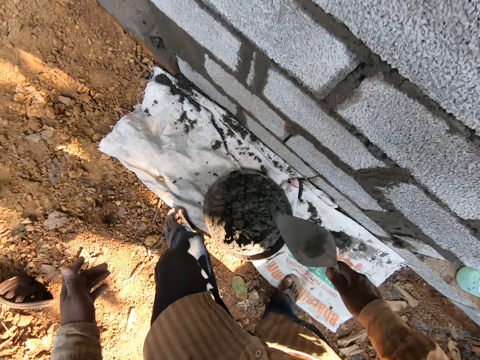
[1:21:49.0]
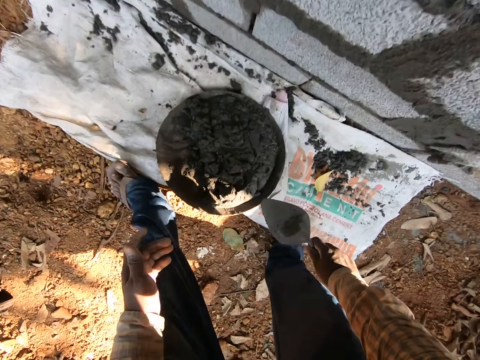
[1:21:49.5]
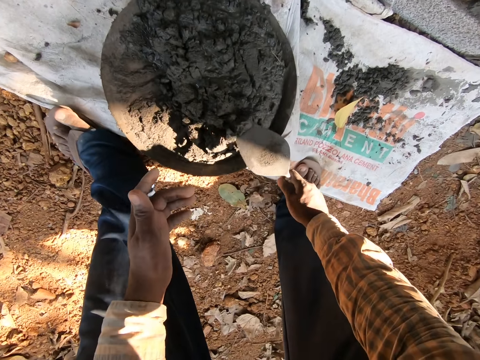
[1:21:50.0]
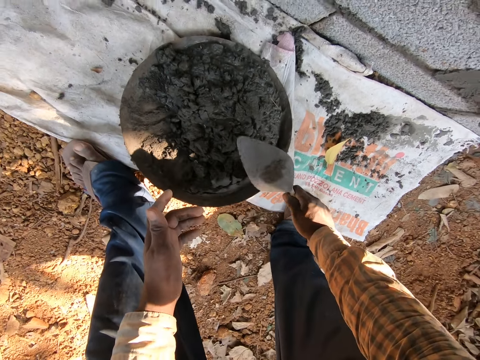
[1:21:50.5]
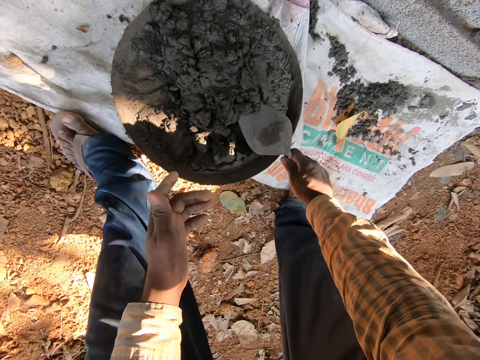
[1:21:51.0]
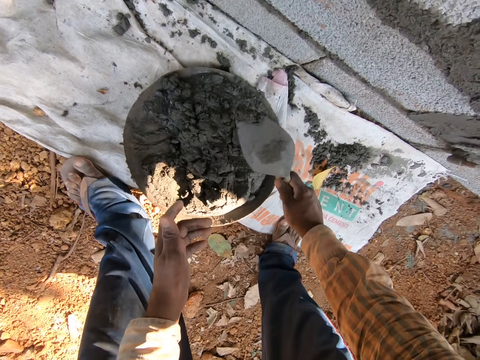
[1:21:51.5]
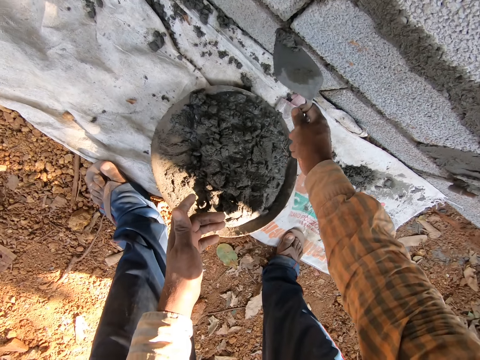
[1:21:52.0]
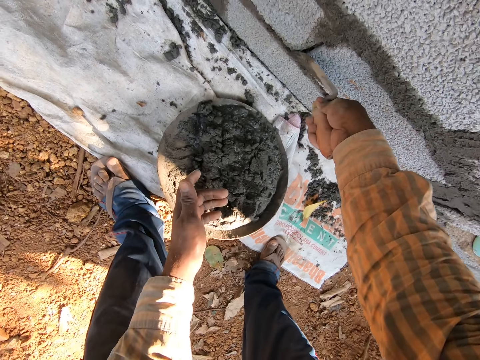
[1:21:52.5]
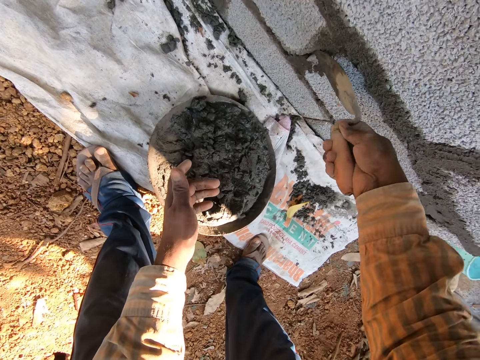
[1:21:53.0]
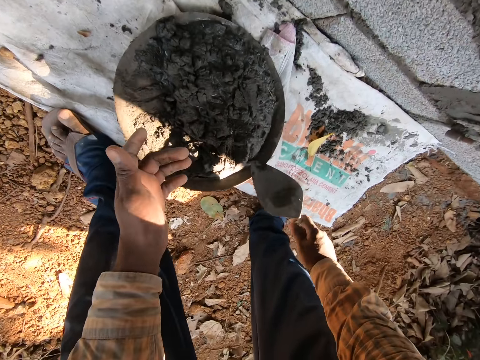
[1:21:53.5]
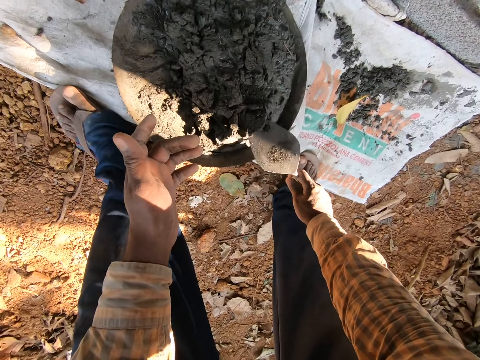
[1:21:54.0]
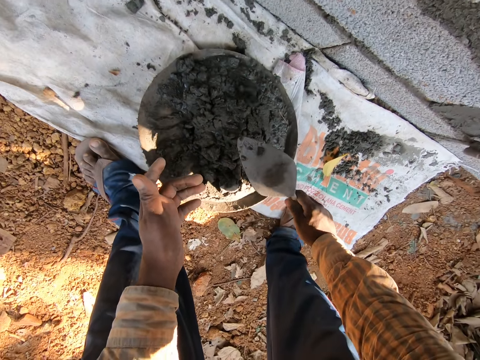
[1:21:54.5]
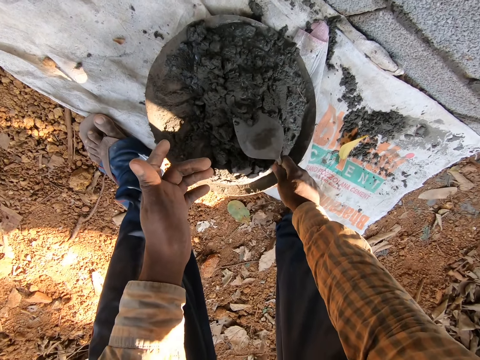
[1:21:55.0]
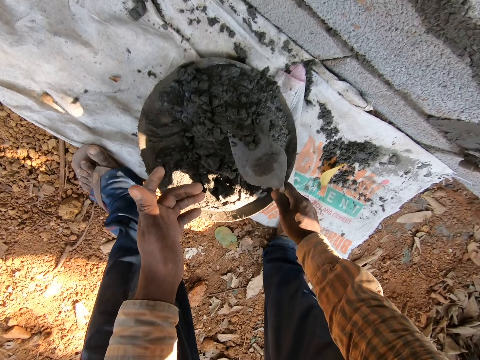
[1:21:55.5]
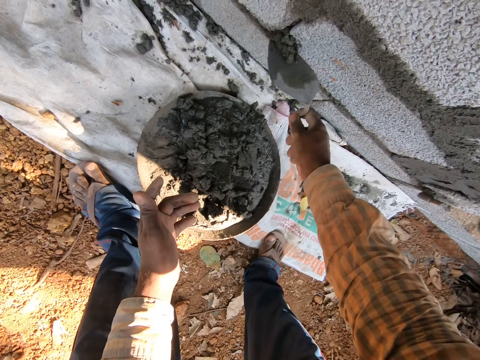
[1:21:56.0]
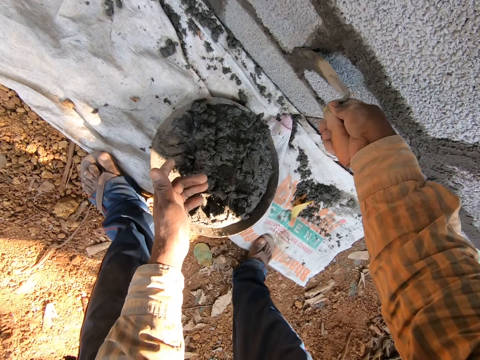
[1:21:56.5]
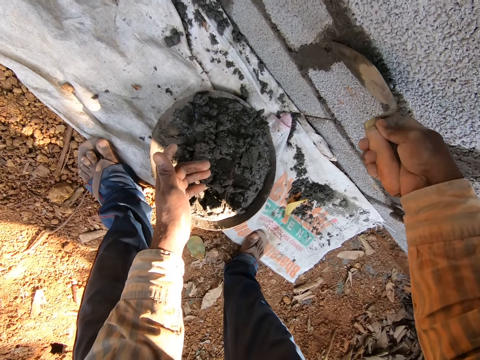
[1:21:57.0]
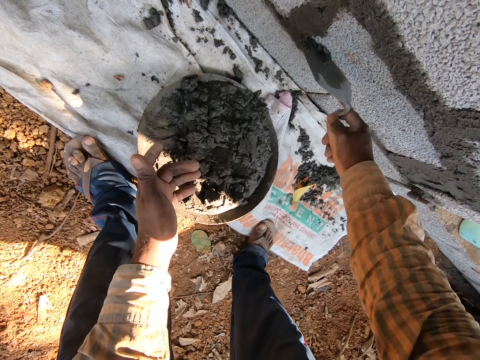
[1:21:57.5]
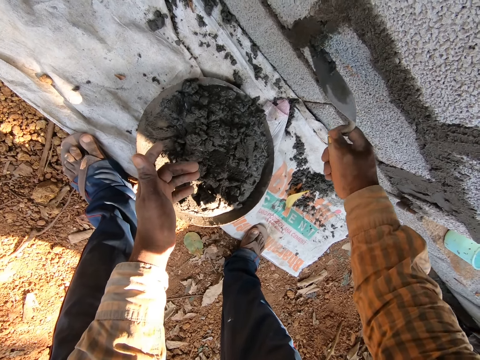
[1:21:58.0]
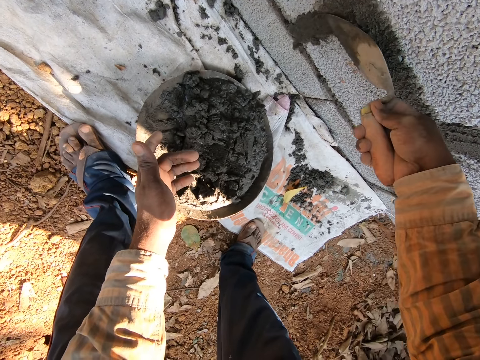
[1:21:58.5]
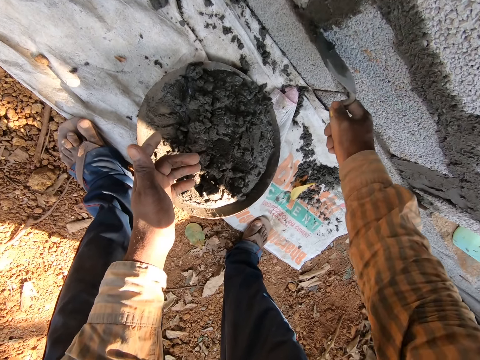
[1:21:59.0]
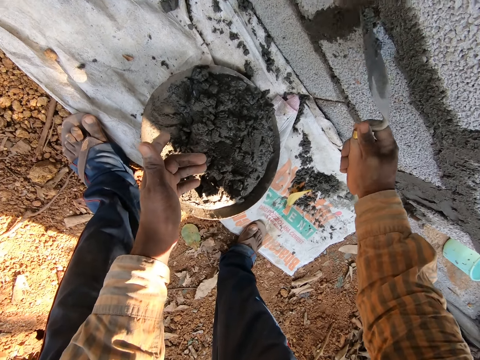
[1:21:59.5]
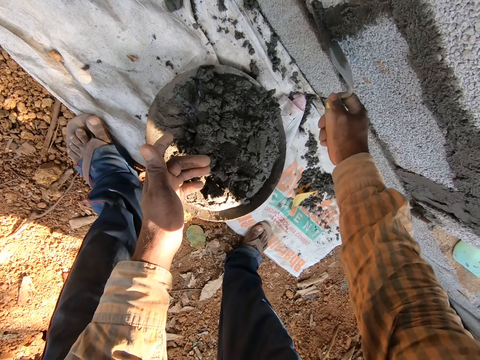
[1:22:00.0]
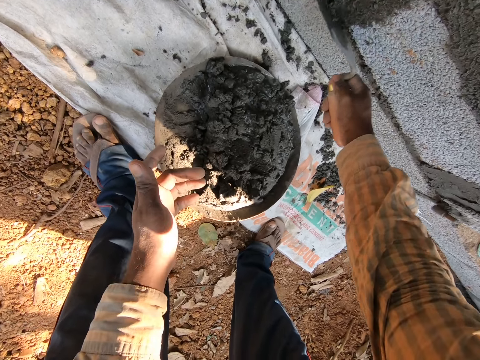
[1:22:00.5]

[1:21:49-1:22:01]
The camera wearer takes concrete or cement from the head pan with the trowel in his right hand. He plasters the wall between the blocks with the trowel in his right hand. He smoothens the cement. He takes the concrete from the head pan with the trowel in his right hand. He plasters the wall between the blocks with the trowel in his right hand. He smoothens the cement.

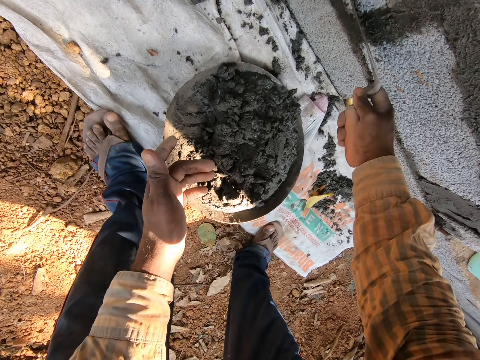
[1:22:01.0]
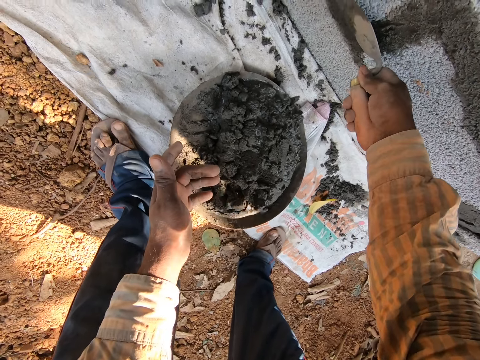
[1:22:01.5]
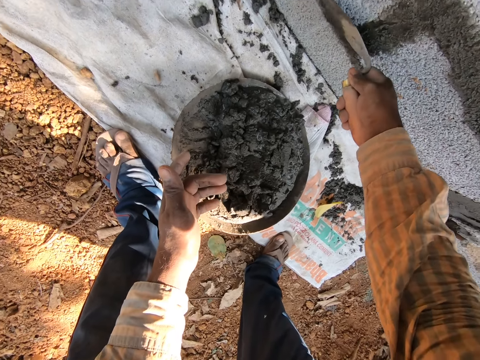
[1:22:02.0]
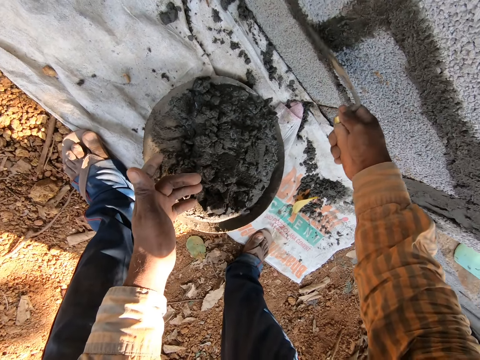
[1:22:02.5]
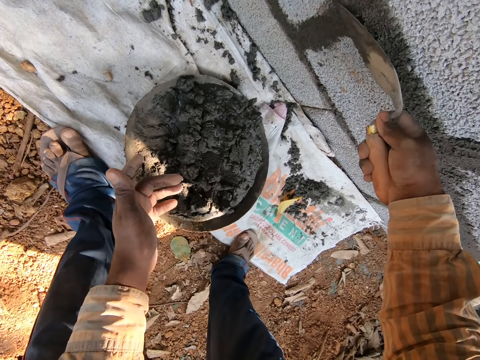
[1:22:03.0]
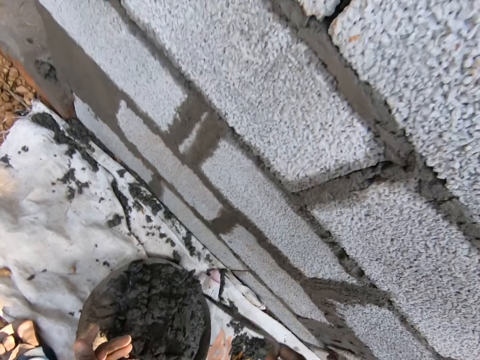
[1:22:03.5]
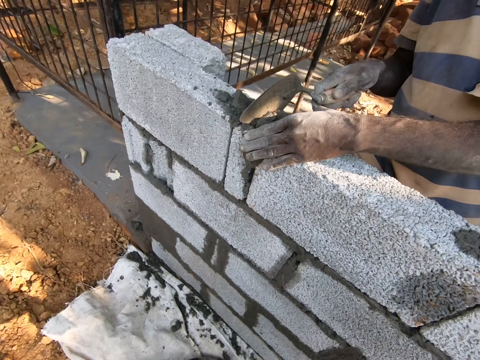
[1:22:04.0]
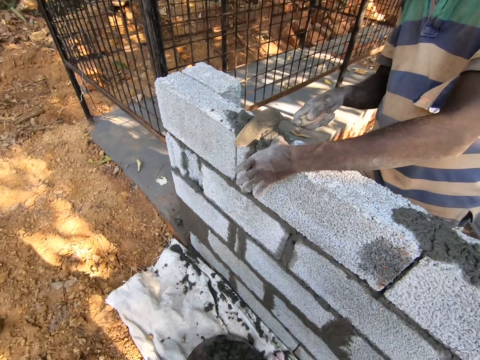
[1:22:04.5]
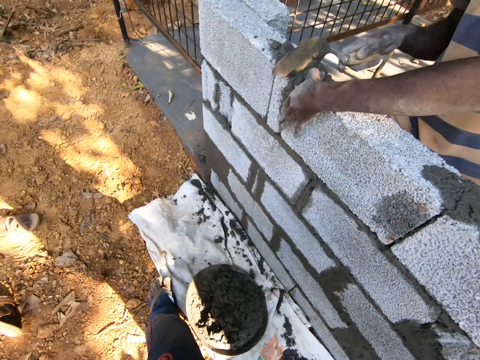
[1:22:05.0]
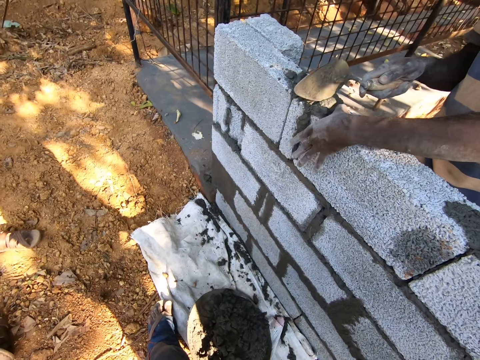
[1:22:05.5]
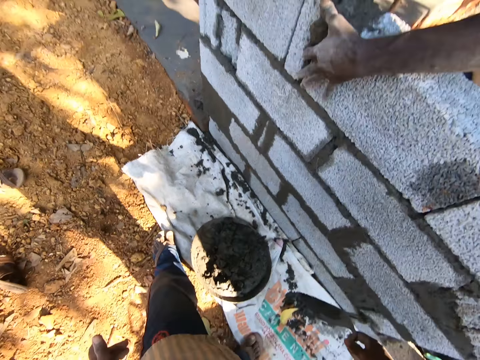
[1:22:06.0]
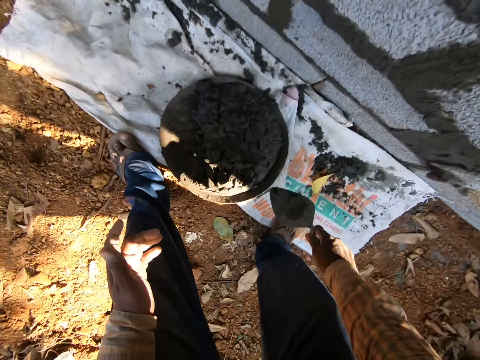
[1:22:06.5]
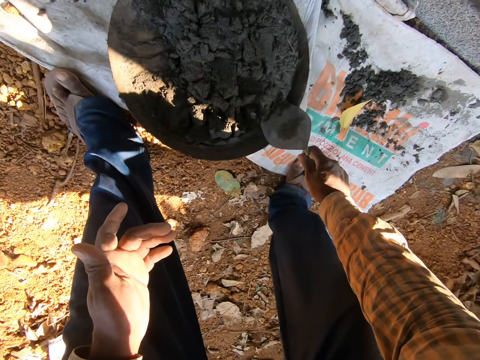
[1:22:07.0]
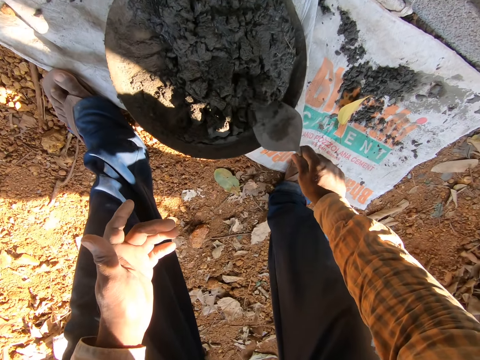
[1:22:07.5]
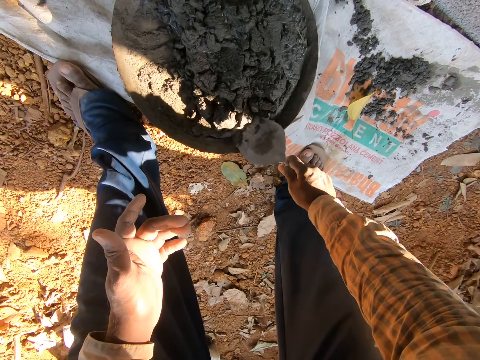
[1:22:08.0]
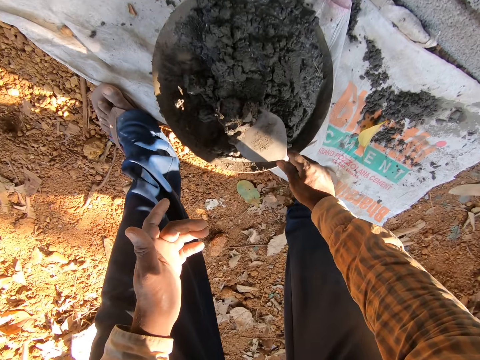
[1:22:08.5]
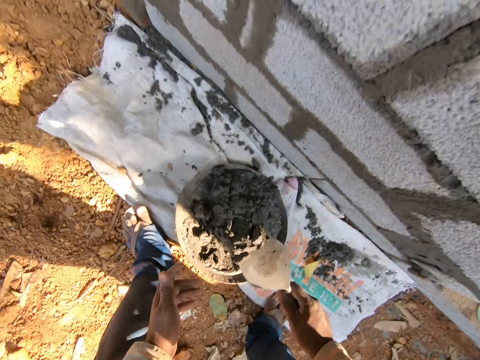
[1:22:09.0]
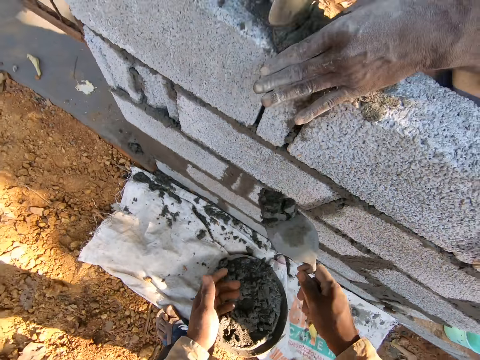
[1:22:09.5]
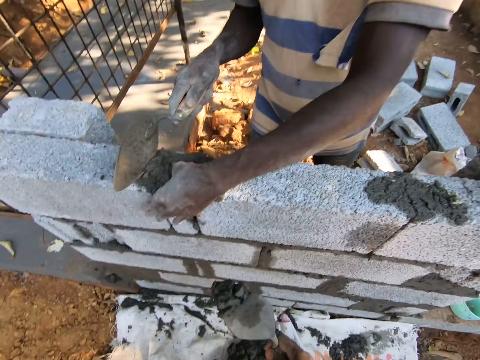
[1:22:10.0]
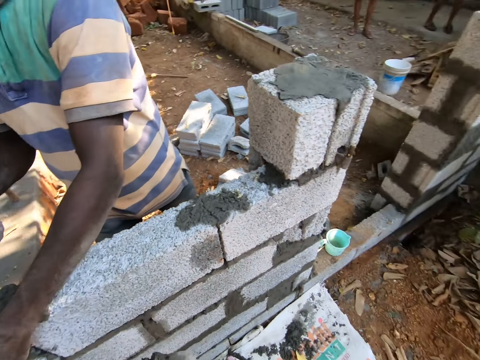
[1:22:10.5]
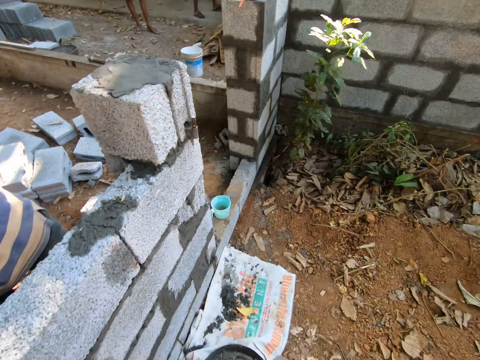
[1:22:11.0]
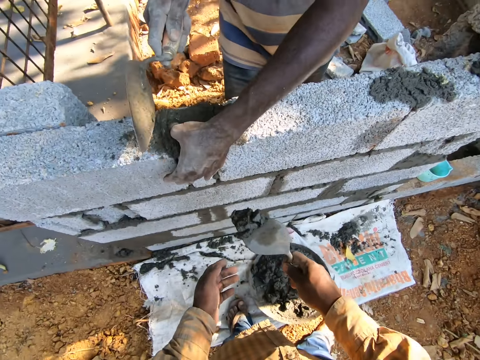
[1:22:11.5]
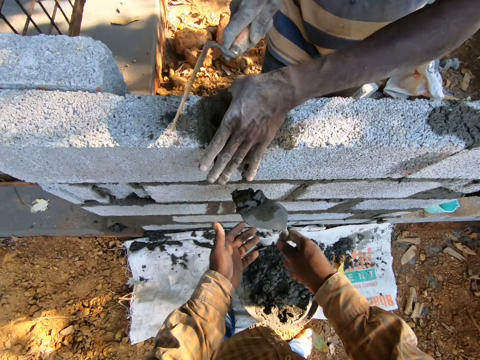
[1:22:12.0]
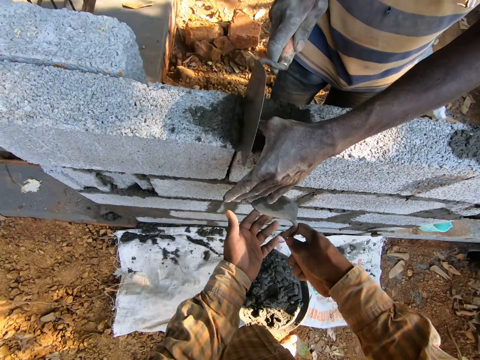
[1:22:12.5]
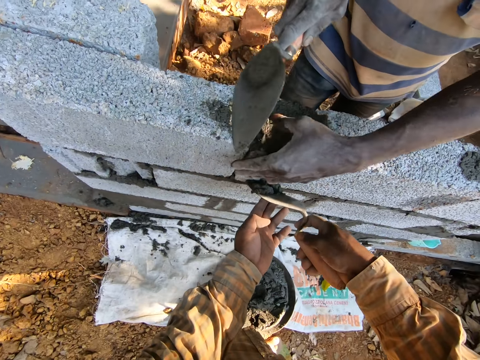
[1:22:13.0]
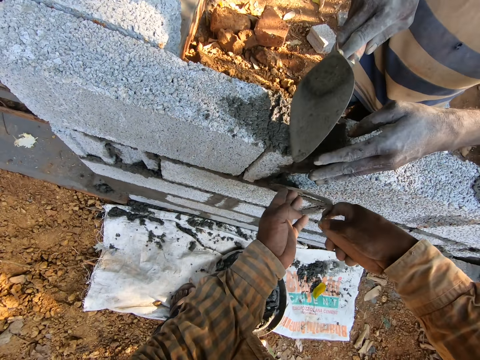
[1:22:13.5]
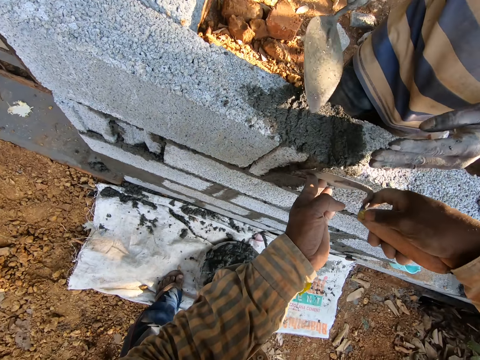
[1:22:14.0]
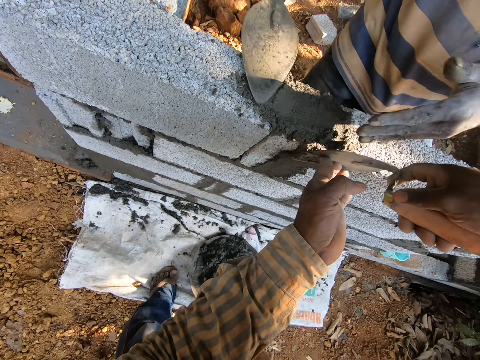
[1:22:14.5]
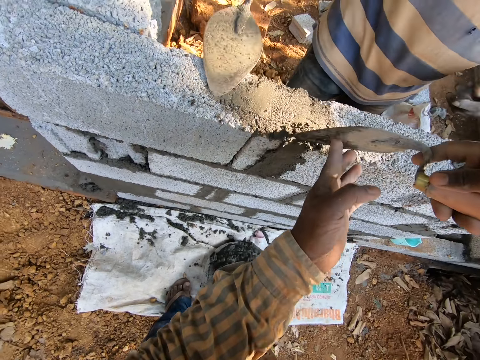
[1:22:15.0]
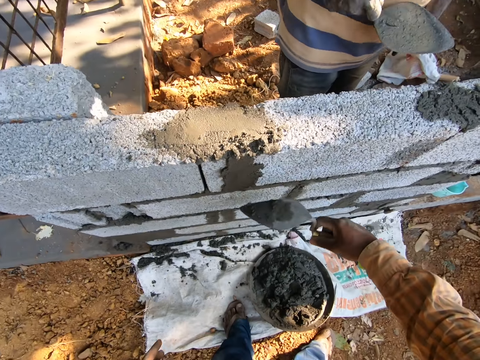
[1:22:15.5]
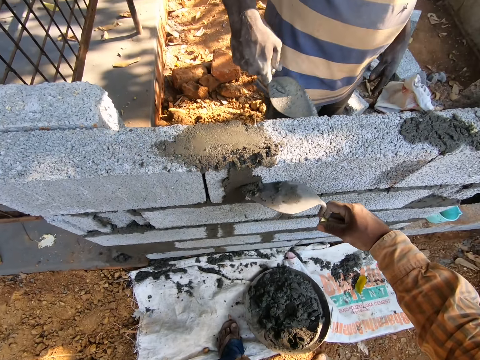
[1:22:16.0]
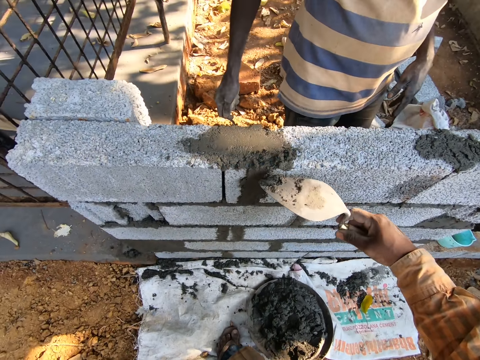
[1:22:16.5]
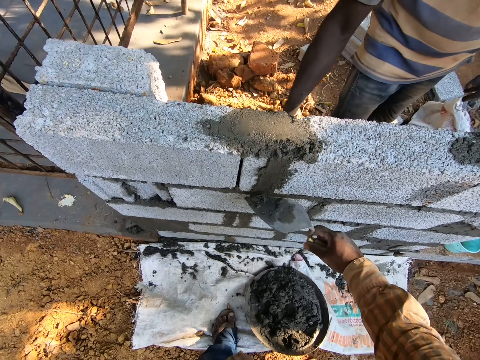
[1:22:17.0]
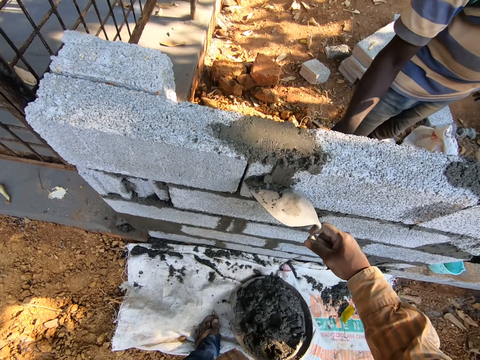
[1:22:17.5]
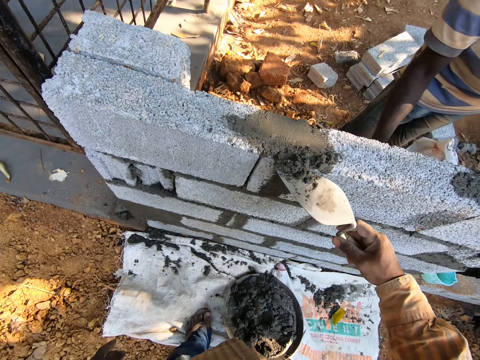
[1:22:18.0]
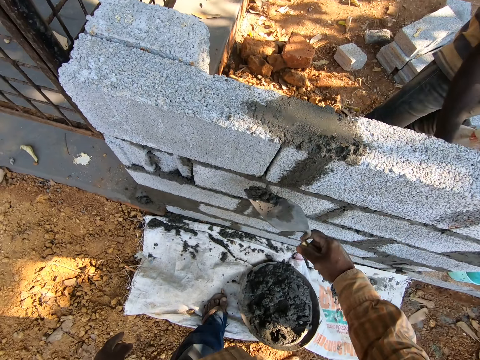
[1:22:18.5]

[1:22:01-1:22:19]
The camera wearer interacts with a man. The man applies cement between the blocks. The camera wearer takes concrete from the head pan with the trowel in his right hand. He applies cement between the blocks. He turns round the construction. He plasters the wall between the blocks with the trowel in his right hand. He smoothens the cement. The man smoothens the cement.
